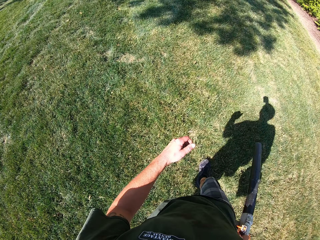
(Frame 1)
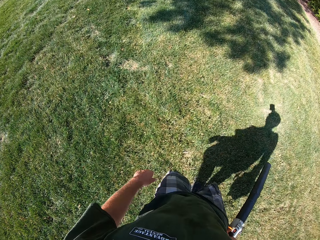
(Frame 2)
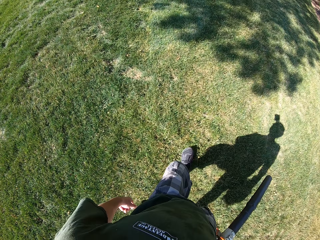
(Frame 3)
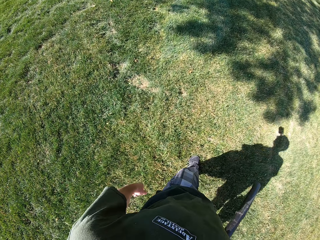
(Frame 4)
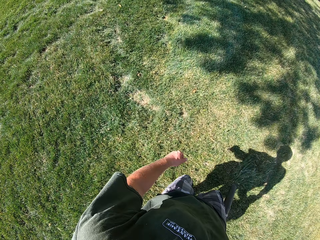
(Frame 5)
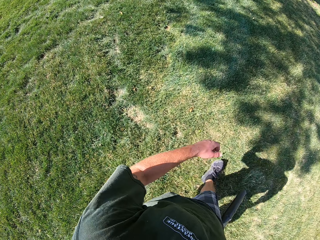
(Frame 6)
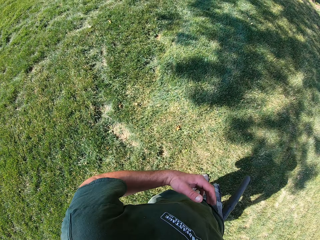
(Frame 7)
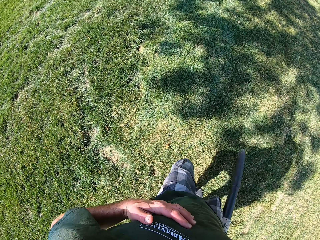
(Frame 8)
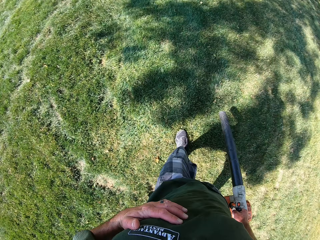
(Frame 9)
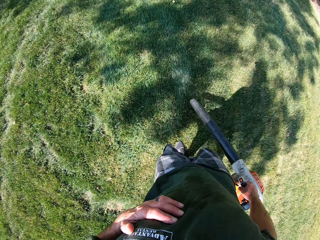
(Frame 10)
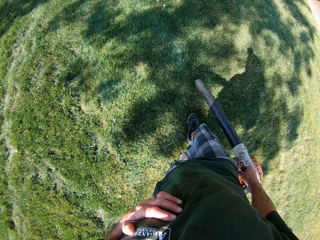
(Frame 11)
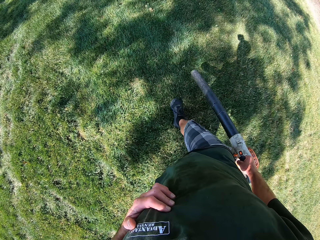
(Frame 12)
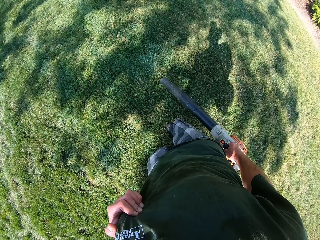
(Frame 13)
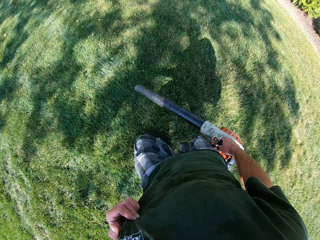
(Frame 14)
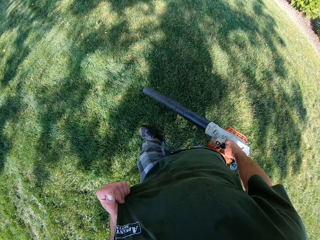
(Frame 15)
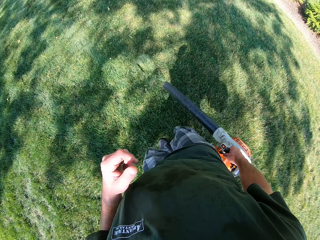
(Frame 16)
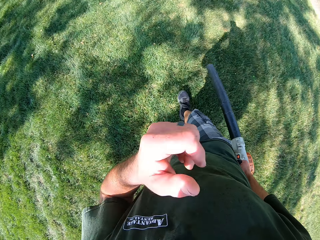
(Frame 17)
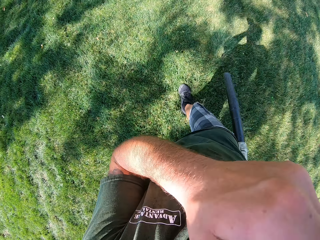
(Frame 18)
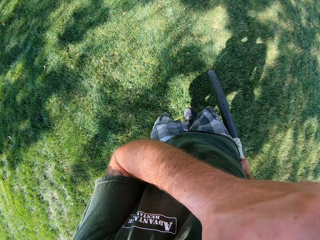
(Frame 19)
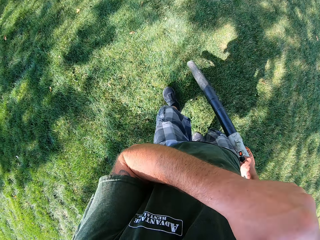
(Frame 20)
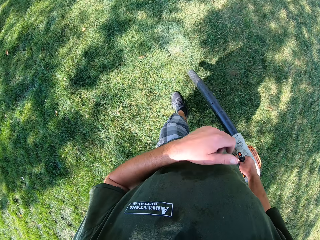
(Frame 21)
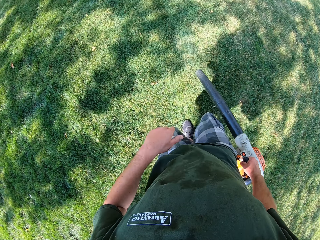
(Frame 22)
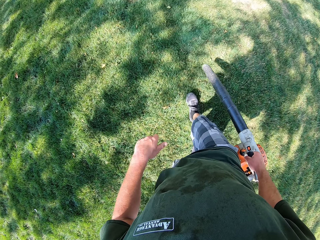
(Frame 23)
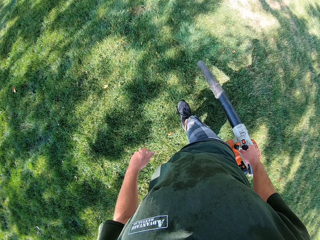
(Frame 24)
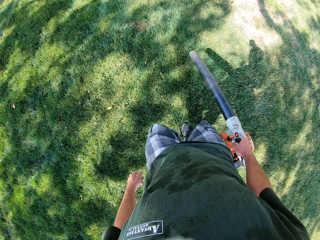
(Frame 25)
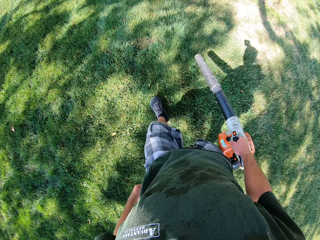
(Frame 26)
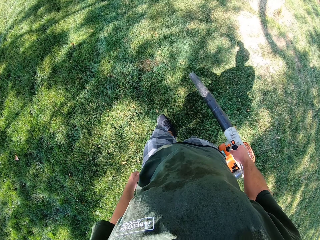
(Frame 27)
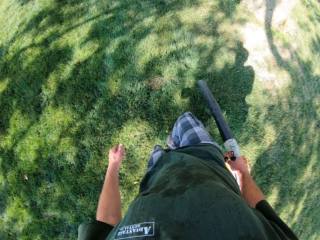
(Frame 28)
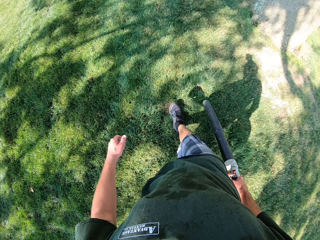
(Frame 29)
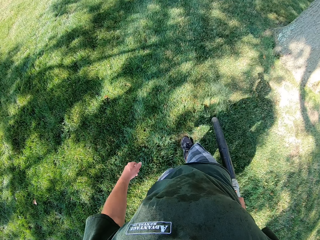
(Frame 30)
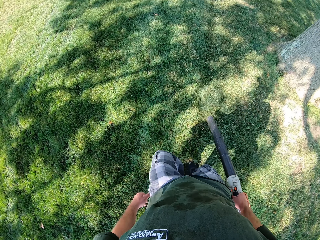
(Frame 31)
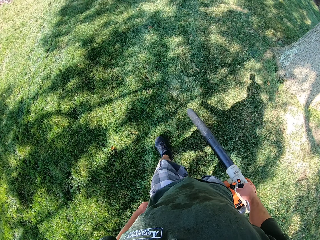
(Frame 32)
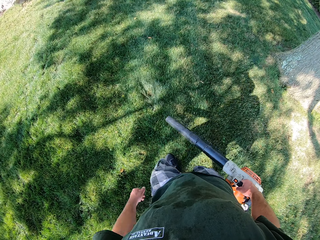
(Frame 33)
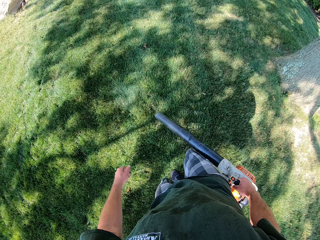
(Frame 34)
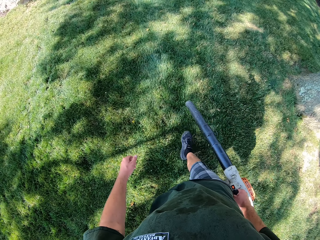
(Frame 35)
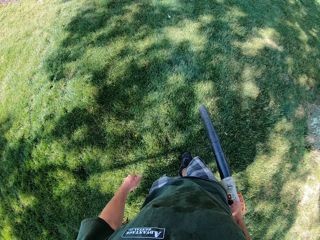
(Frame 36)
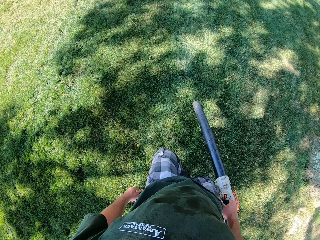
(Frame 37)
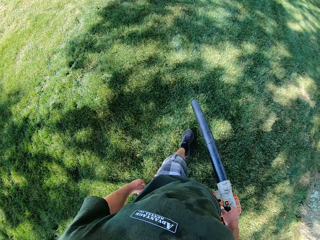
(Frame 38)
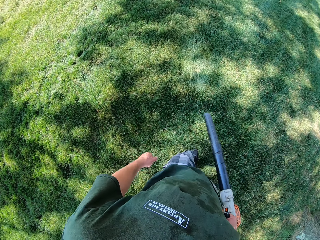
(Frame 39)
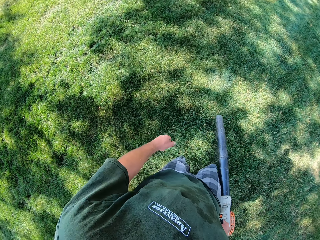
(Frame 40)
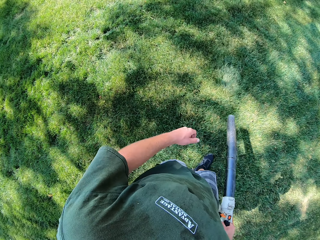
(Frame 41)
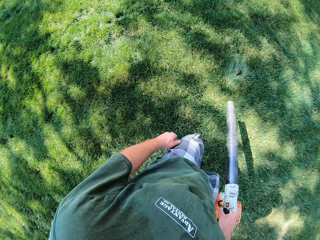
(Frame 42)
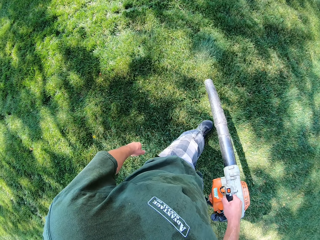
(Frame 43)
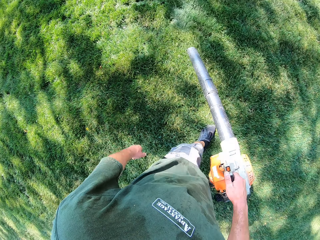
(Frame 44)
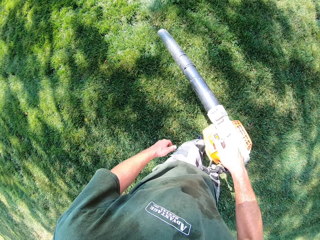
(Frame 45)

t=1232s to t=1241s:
The camera wearer touches his shirt with his left hand. He wipes his face and touches his face with his left hand.

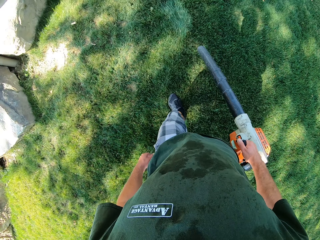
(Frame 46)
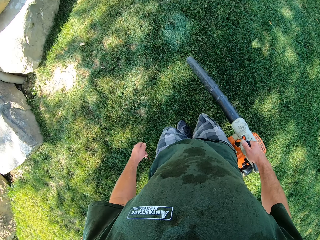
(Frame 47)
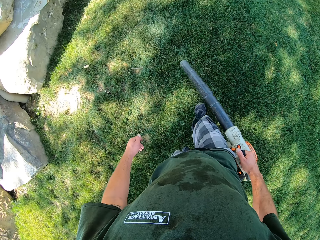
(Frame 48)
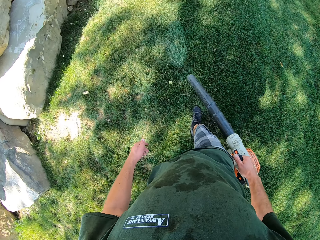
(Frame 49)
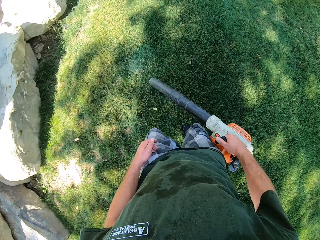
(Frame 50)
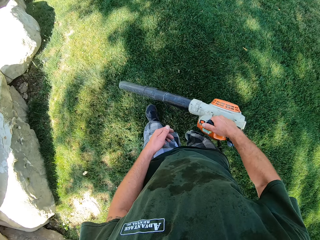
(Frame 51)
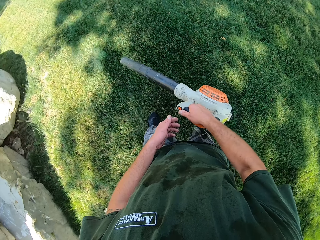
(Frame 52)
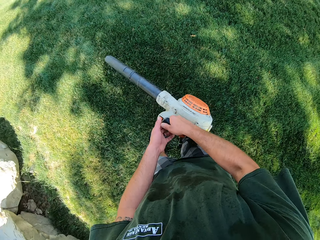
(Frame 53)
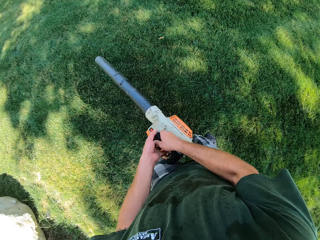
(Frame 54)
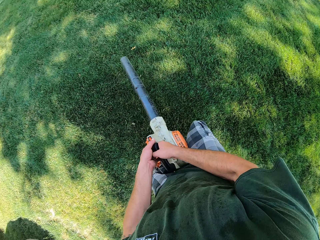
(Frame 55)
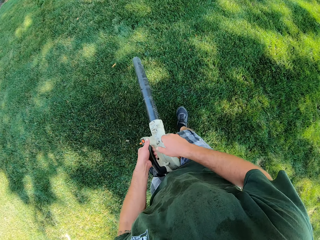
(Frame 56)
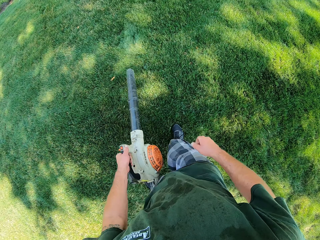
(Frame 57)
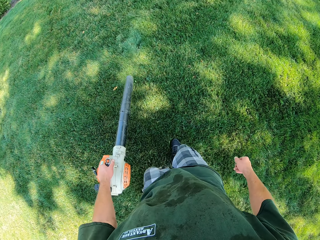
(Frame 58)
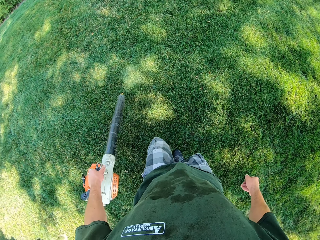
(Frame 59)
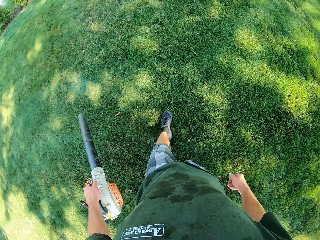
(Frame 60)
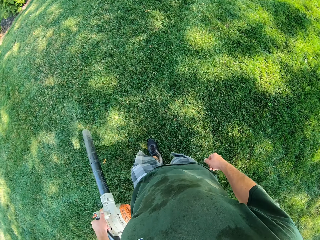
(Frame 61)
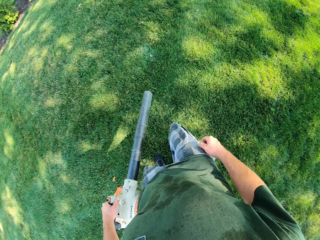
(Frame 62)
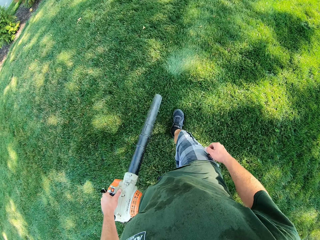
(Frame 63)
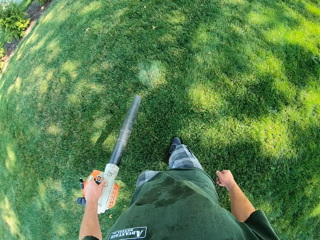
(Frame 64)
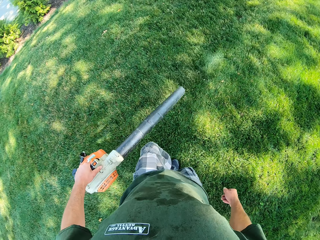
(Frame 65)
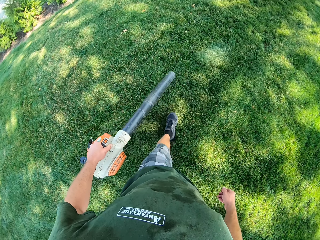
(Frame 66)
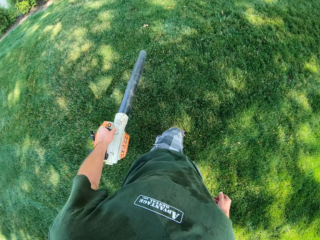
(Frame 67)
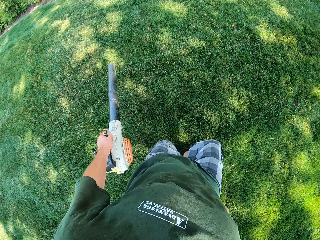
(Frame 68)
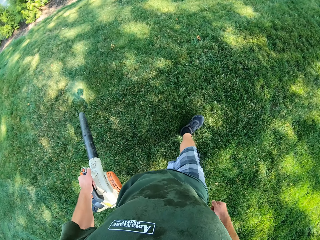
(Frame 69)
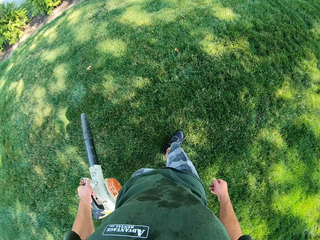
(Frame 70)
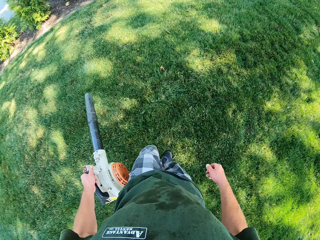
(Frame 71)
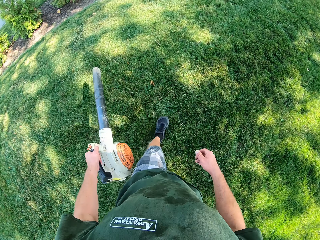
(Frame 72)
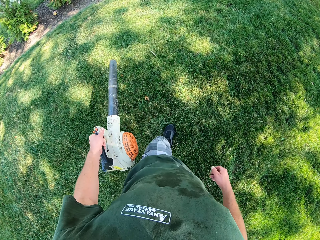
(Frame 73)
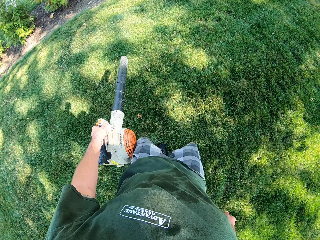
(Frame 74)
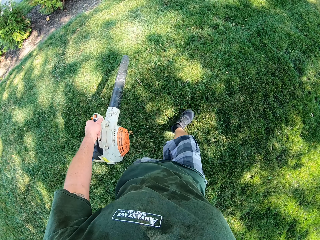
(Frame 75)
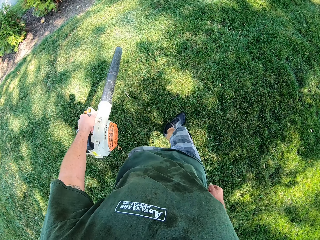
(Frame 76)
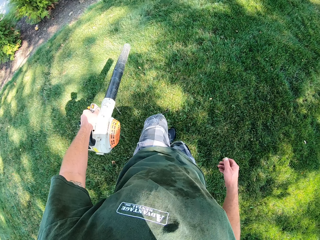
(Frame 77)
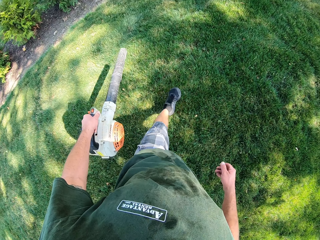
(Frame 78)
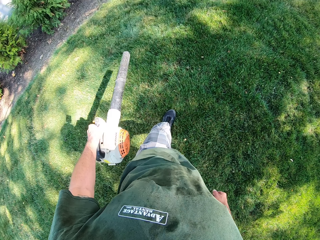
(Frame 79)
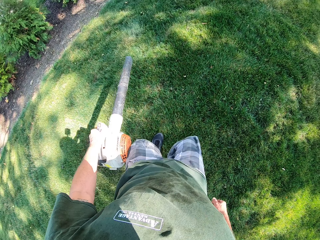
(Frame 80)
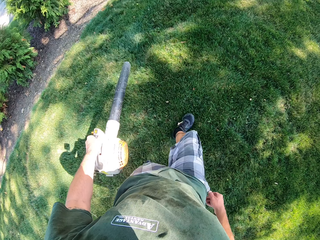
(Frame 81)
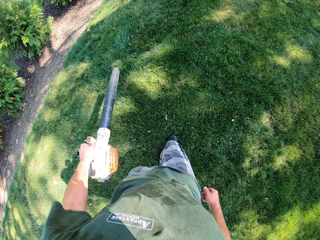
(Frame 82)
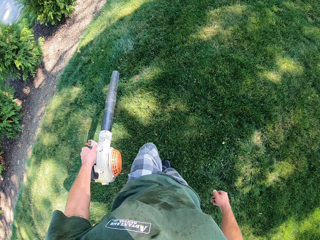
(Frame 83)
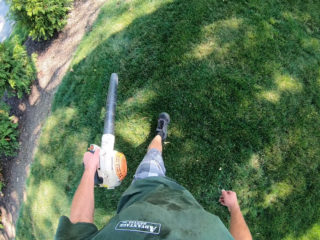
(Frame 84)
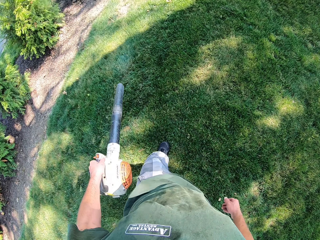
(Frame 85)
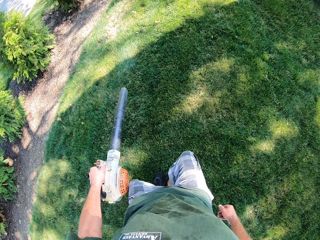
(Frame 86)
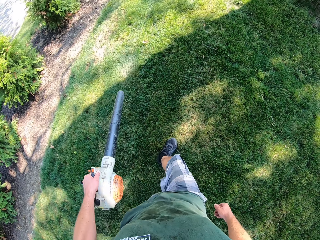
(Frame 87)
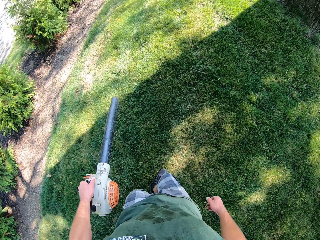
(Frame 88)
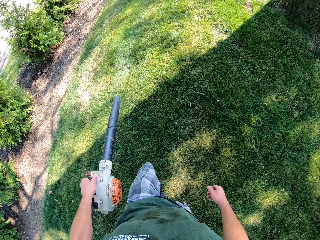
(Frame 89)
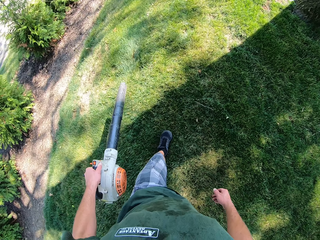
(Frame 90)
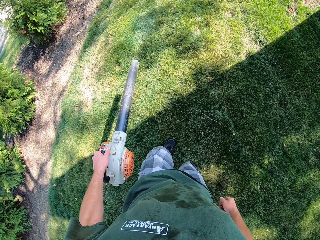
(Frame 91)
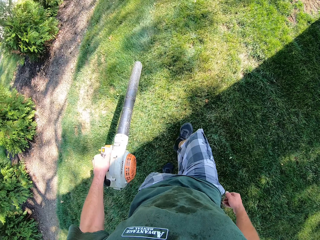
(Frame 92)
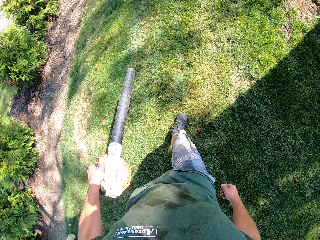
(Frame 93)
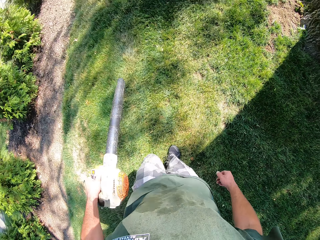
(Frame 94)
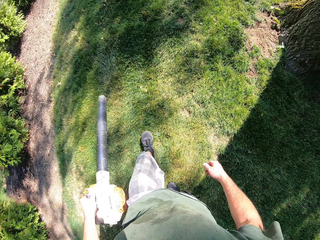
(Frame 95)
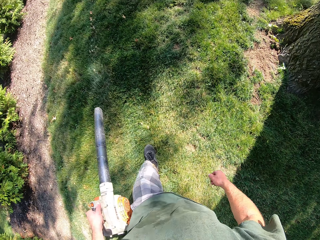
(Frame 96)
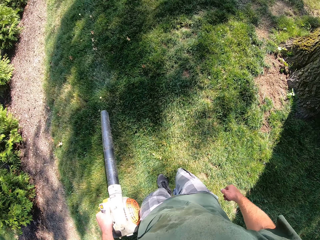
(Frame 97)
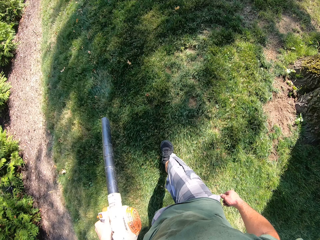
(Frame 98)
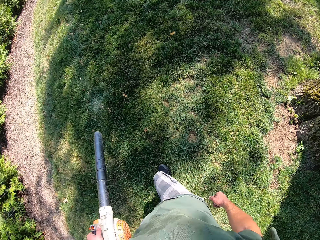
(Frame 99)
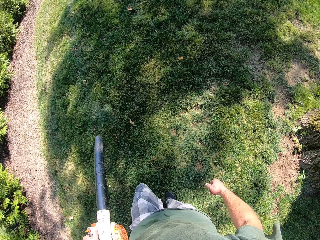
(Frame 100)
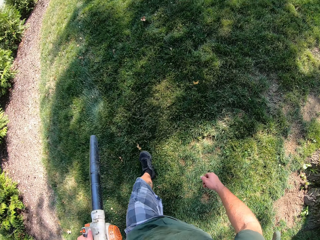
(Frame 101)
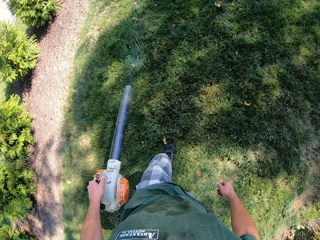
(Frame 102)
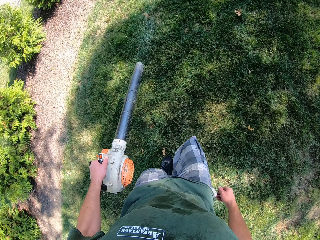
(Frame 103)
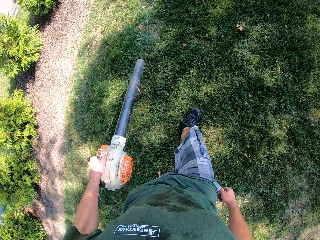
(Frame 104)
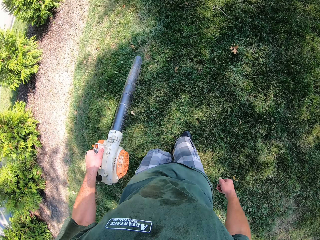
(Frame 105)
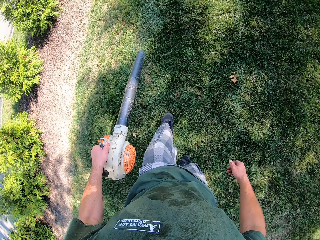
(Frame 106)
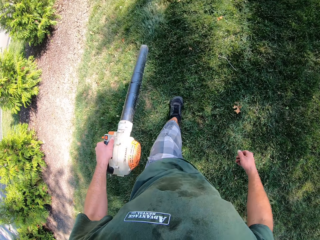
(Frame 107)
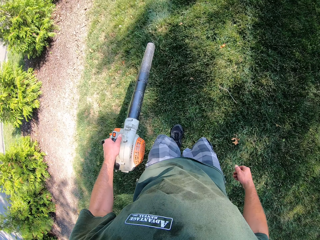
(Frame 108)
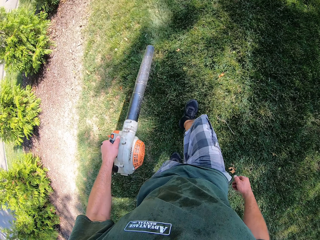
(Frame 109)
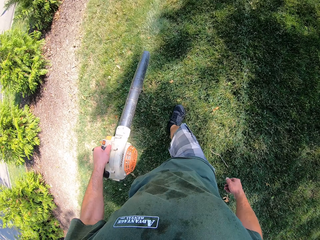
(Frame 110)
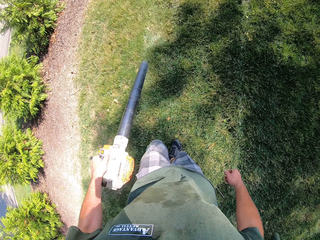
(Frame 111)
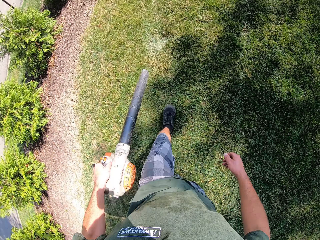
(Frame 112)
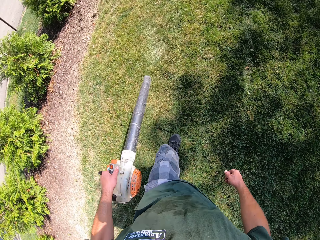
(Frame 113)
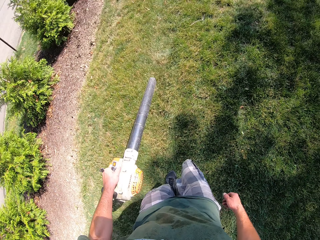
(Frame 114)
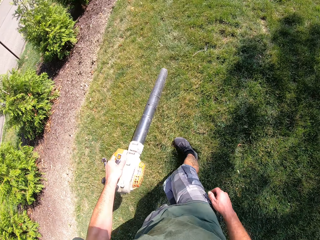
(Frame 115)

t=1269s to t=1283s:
The camera wearer passes the lawn blower or leaf blower from his right hand to his left hand. He holds the leaf blower with his left hand.
